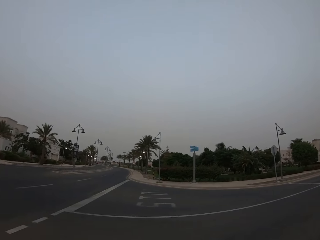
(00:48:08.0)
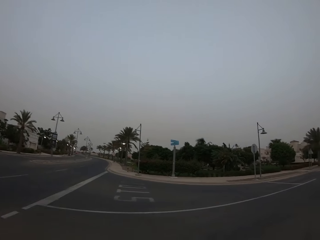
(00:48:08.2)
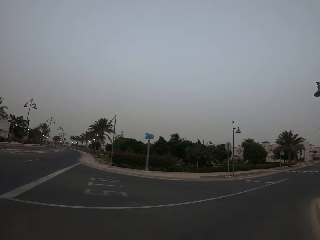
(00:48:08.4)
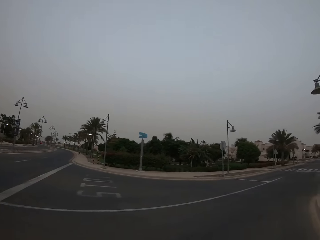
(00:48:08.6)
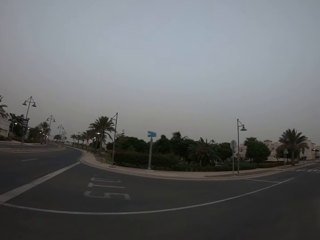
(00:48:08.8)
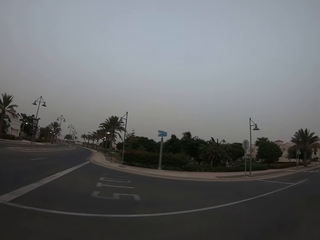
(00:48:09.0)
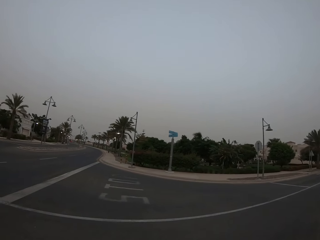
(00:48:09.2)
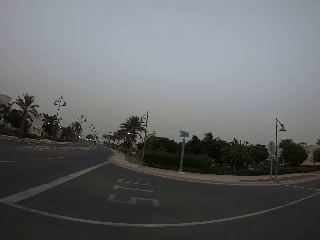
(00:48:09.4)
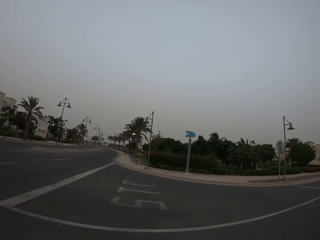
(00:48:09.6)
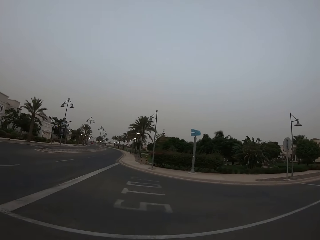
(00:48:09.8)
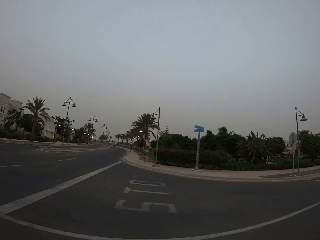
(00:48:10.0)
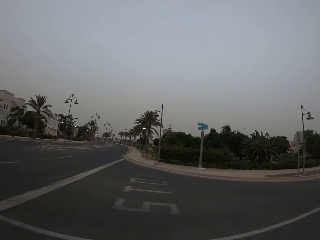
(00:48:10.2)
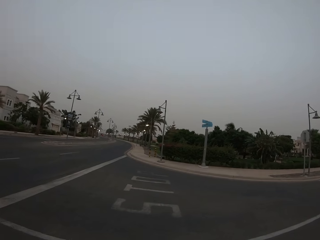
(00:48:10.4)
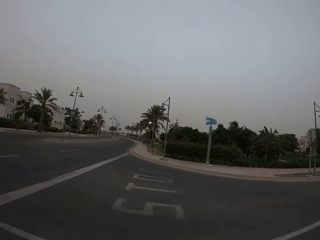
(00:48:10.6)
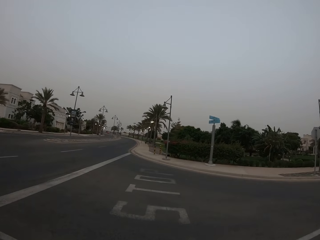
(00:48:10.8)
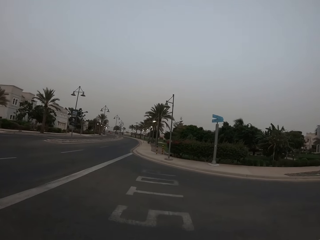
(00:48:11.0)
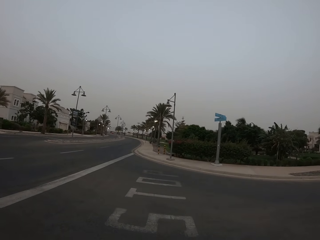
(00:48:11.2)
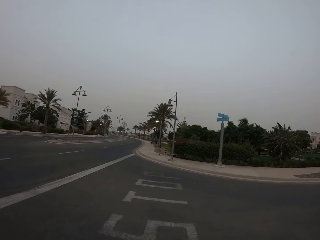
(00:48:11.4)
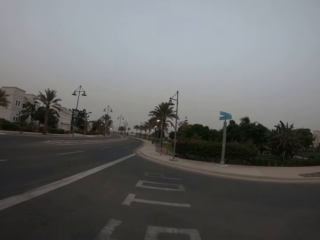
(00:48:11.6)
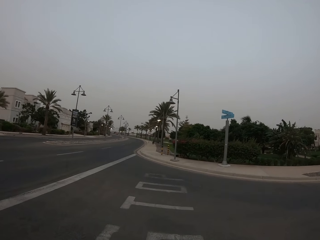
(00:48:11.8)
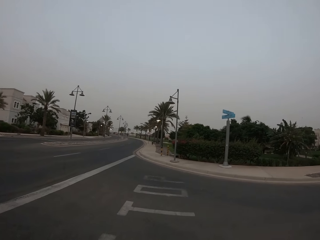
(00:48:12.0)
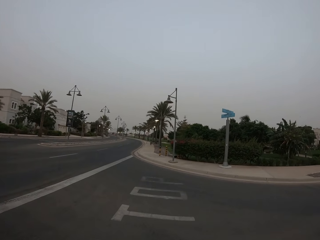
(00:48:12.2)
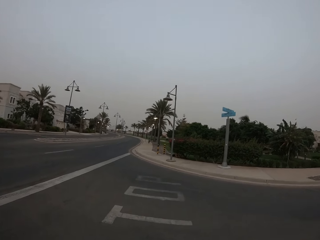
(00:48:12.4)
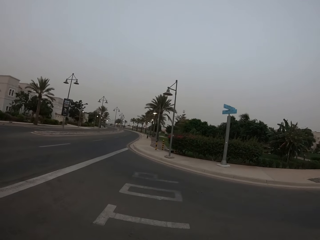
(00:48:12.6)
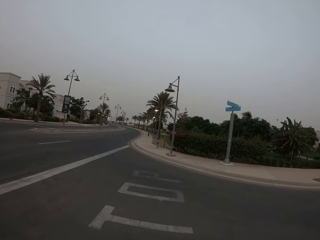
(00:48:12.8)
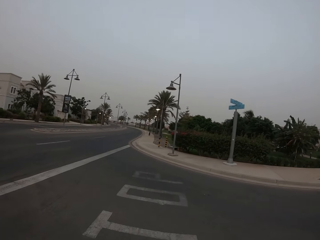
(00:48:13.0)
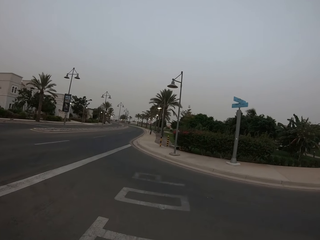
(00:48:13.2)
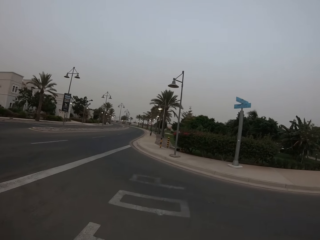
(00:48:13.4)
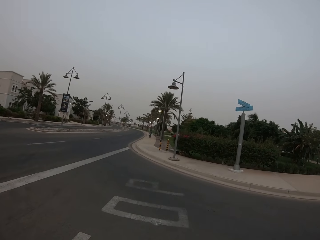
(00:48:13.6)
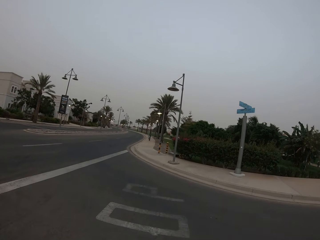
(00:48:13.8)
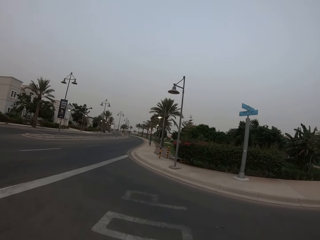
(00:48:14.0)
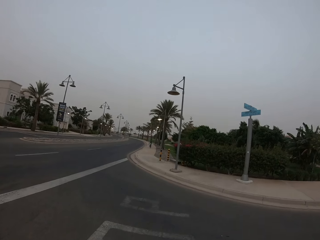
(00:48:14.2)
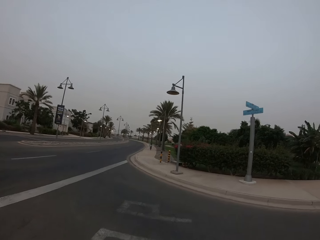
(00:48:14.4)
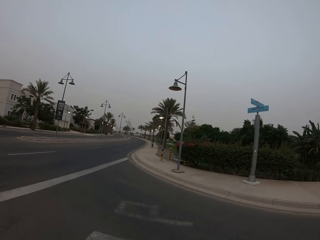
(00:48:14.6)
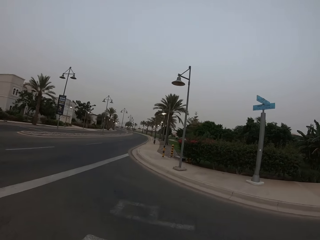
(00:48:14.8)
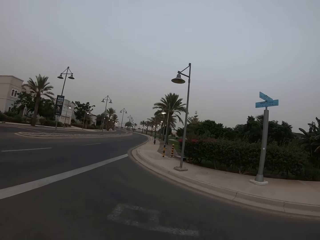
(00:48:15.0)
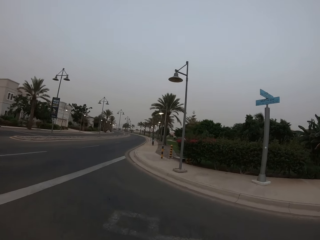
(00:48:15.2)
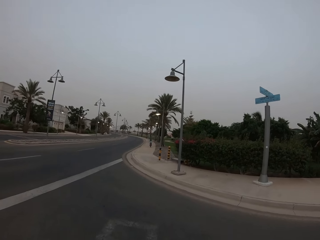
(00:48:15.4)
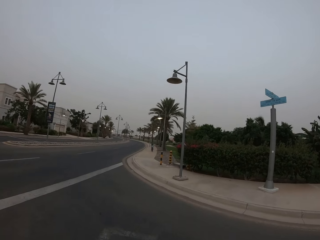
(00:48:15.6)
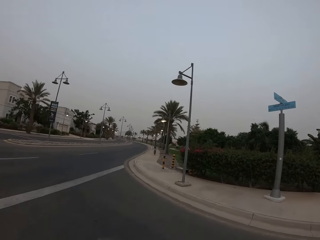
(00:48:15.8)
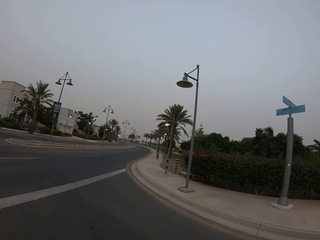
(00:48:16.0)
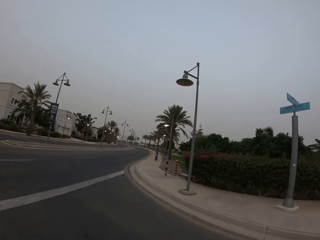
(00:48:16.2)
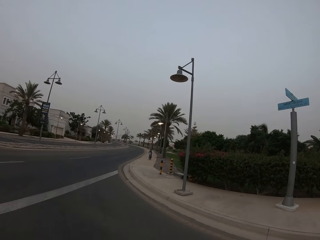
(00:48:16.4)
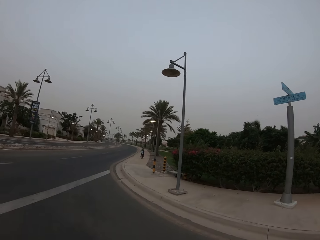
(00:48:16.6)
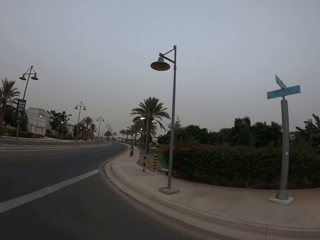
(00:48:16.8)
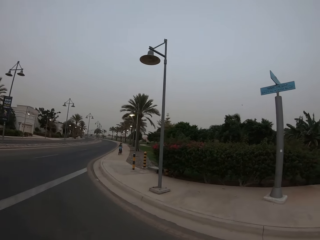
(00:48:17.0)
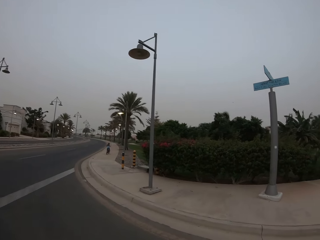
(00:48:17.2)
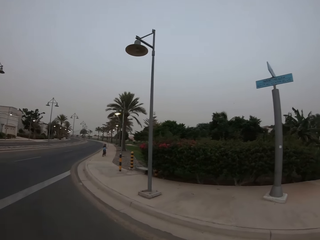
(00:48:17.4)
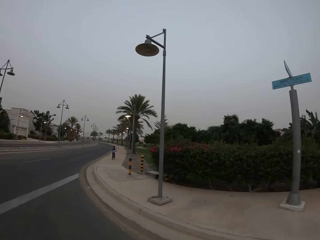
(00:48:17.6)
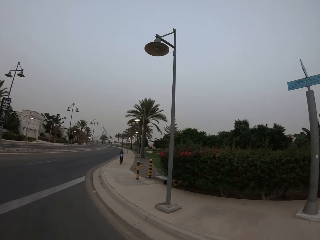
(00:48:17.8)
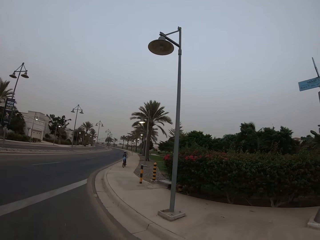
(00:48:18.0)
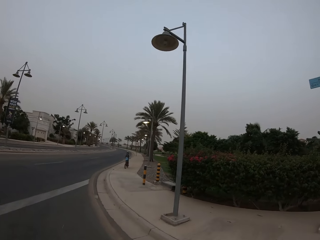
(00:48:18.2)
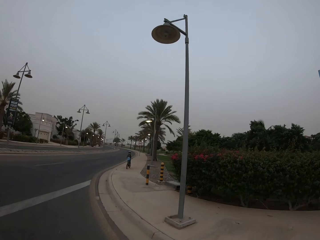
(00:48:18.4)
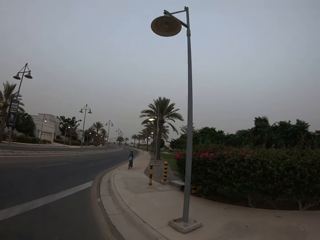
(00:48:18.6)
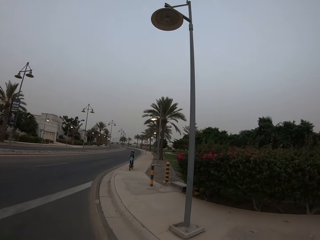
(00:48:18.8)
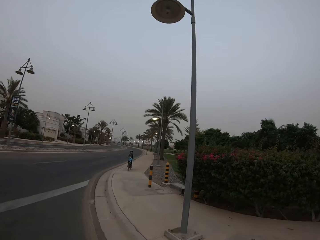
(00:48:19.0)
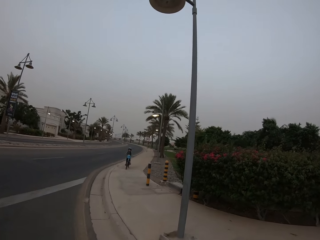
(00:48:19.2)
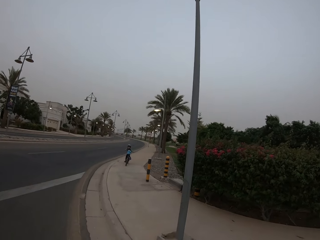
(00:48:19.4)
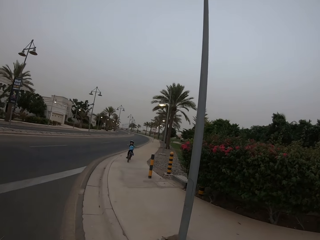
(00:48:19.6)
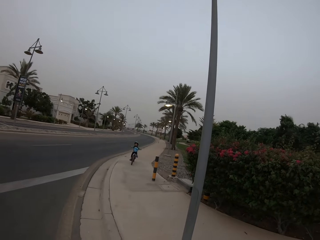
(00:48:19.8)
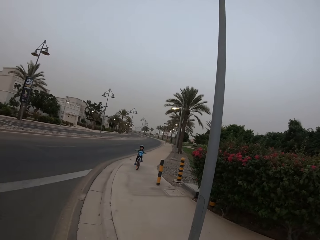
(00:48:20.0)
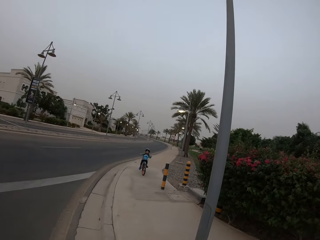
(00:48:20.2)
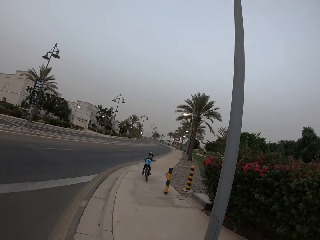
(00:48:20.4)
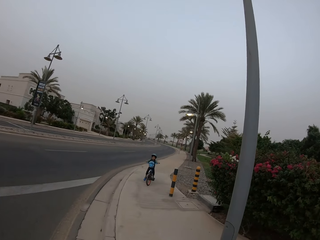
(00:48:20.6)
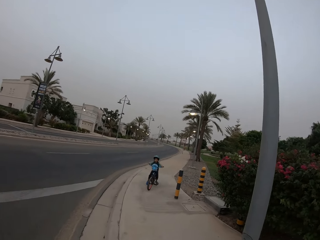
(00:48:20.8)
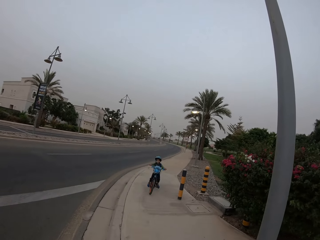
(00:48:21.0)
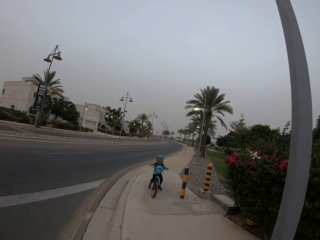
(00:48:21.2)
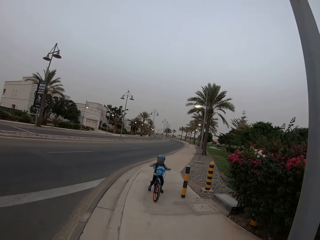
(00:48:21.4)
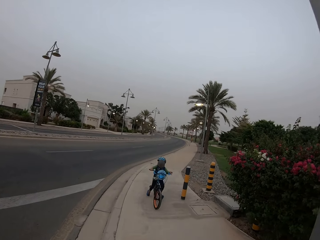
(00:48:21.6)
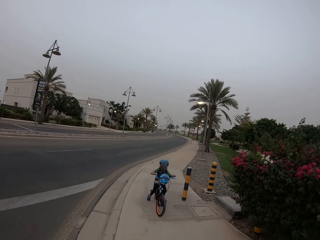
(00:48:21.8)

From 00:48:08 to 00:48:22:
A girl rides a bicycle.

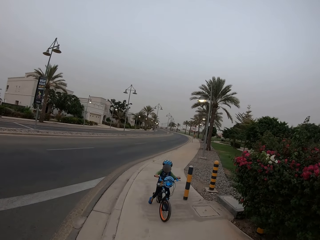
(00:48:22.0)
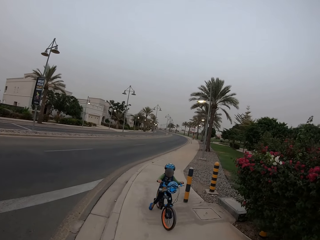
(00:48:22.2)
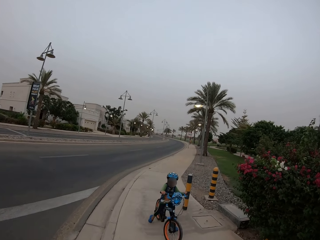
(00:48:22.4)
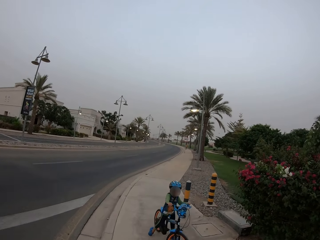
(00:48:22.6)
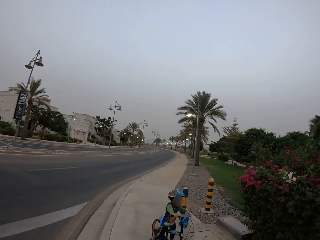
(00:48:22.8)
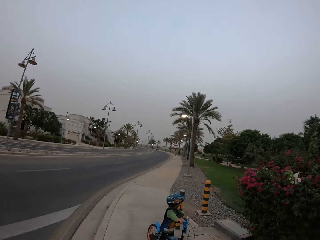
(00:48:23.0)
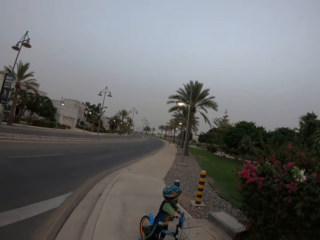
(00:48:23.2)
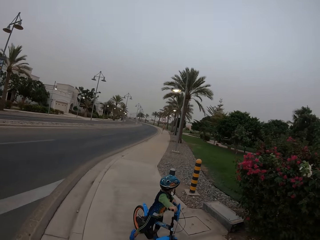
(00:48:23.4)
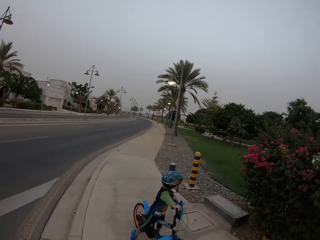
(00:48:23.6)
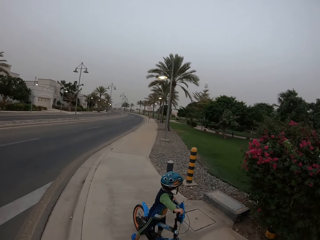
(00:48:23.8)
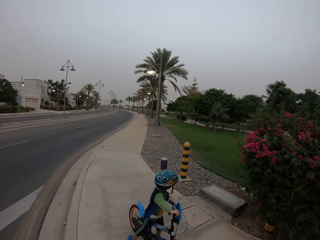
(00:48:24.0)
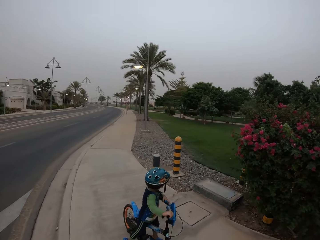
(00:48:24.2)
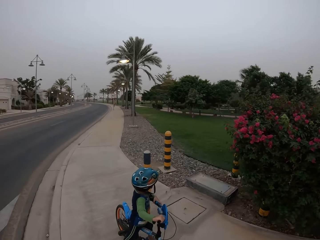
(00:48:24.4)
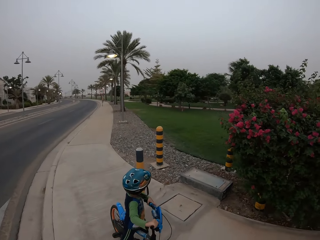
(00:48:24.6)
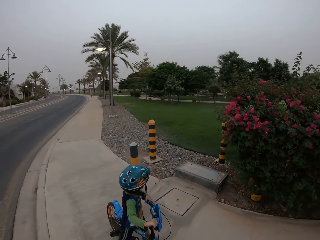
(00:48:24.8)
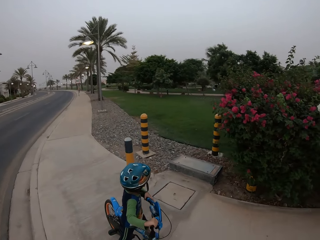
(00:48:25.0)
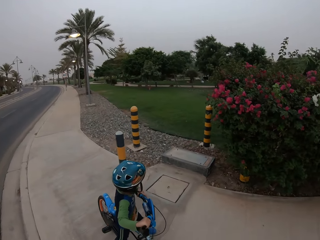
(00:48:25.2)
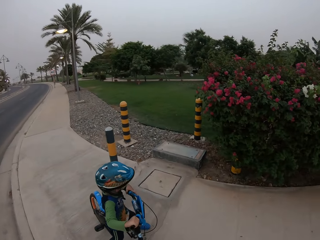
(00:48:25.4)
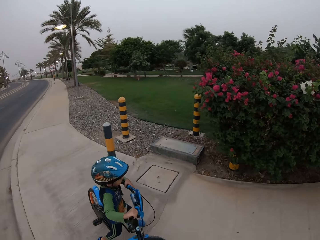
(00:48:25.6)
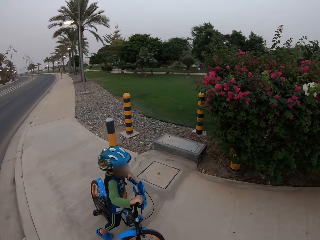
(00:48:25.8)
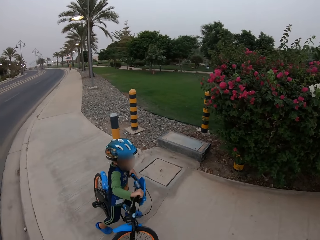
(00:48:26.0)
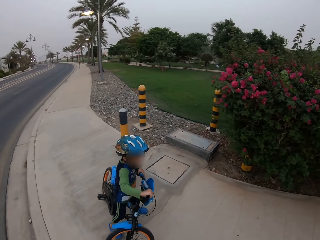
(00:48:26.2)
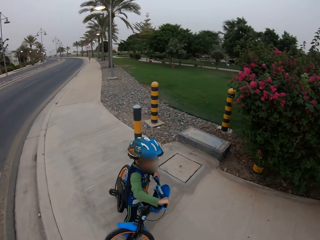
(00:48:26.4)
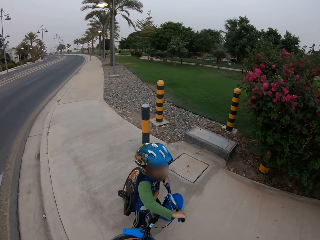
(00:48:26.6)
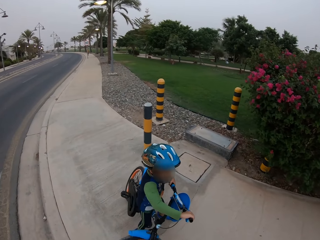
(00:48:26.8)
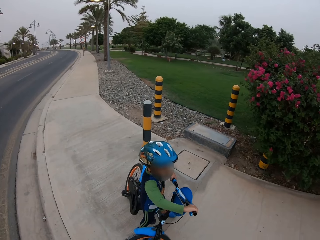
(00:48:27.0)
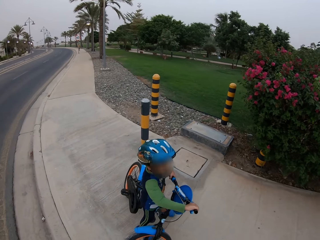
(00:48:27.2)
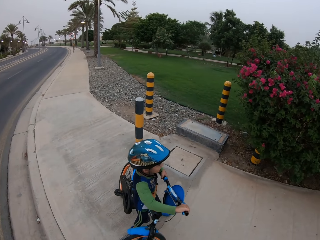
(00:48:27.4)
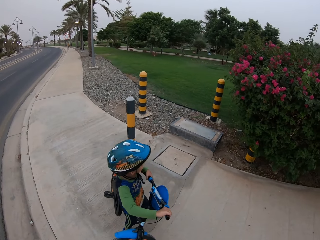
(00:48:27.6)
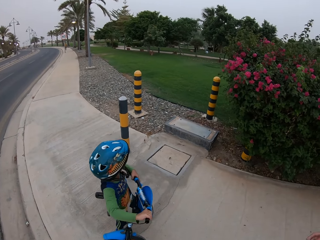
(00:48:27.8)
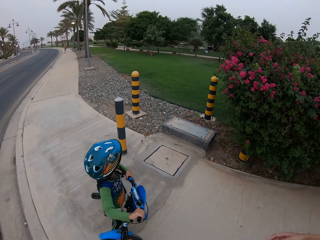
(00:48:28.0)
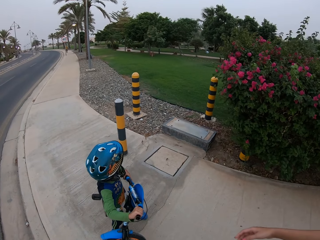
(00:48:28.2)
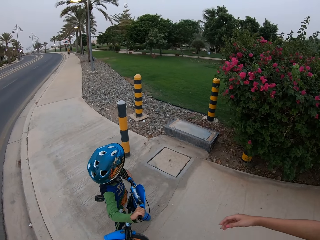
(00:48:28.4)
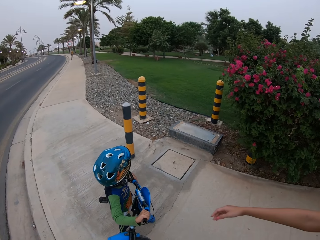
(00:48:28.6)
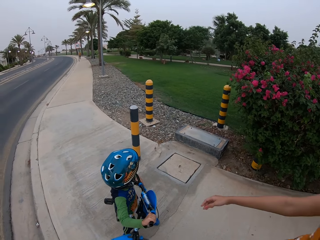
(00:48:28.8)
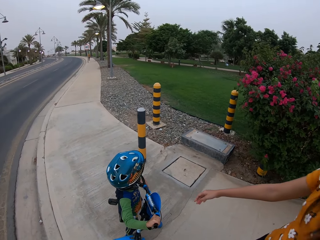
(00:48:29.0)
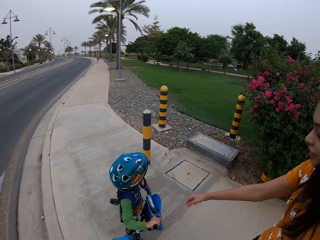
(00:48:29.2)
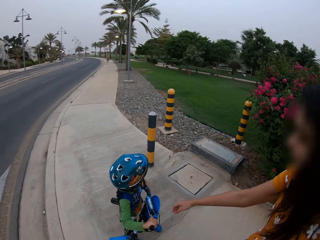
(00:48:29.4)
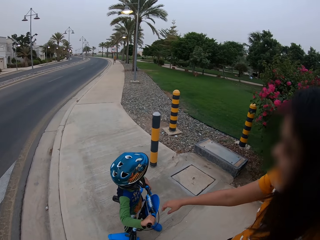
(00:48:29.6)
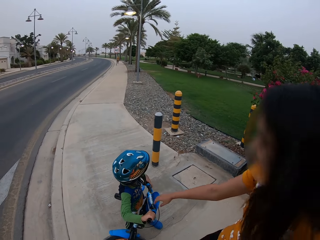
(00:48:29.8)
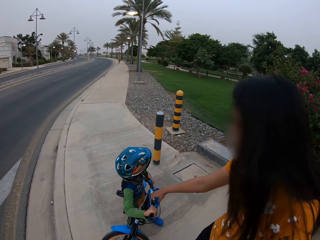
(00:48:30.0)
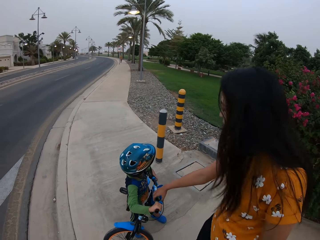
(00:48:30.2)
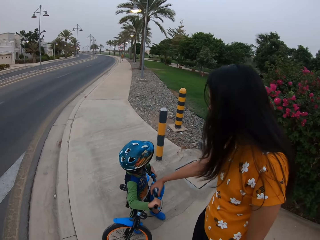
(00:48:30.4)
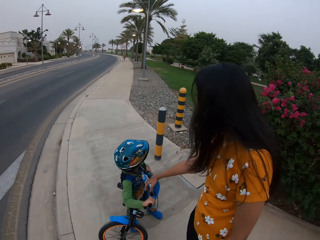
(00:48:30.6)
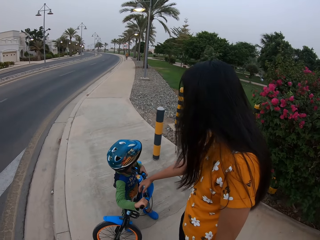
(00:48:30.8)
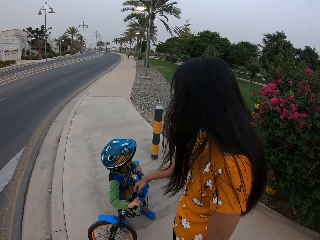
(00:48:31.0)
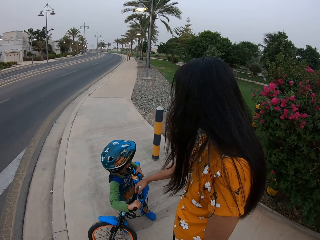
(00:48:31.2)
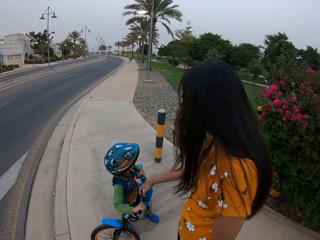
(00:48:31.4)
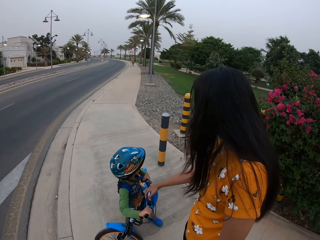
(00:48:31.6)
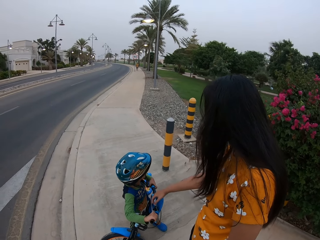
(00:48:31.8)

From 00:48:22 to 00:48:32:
The girl stops the bicycle. The camera wearer looks at a boy on a bike. The woman stretches a hand.
